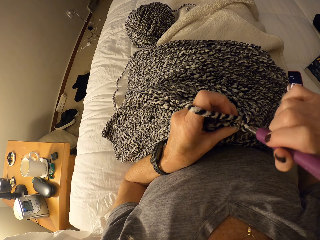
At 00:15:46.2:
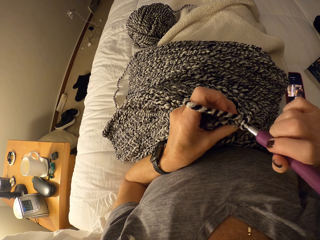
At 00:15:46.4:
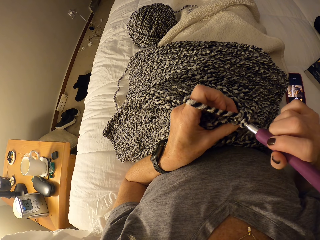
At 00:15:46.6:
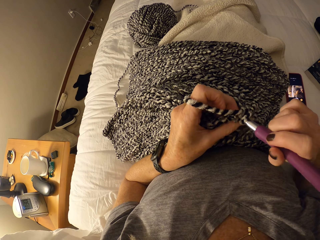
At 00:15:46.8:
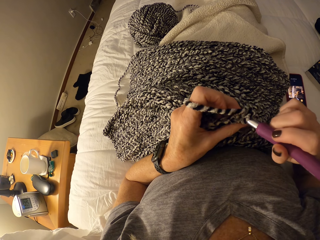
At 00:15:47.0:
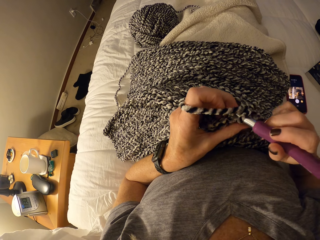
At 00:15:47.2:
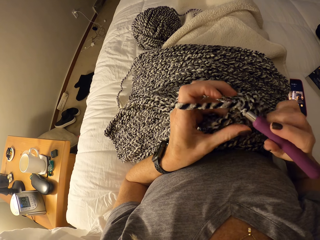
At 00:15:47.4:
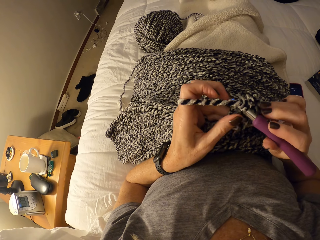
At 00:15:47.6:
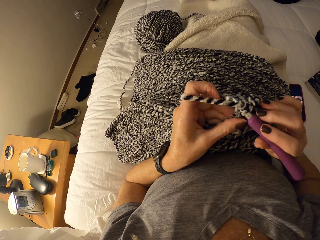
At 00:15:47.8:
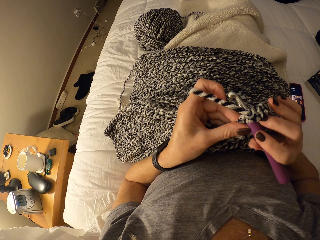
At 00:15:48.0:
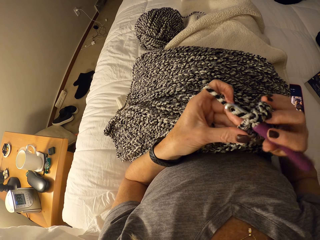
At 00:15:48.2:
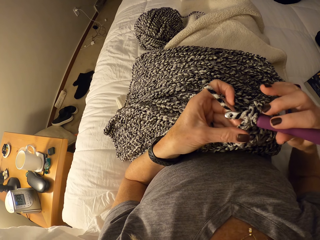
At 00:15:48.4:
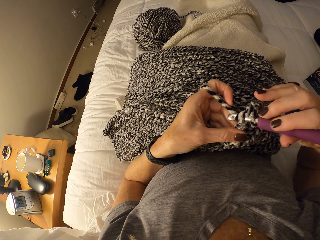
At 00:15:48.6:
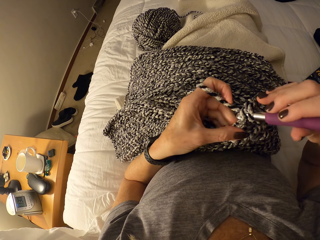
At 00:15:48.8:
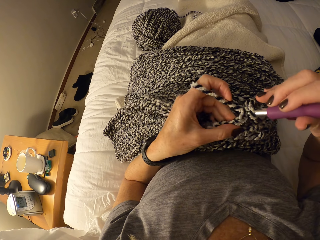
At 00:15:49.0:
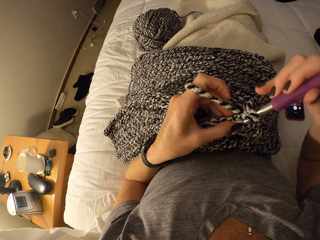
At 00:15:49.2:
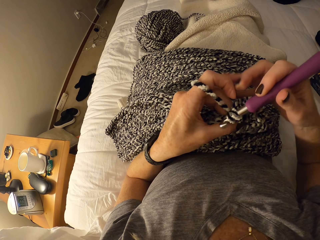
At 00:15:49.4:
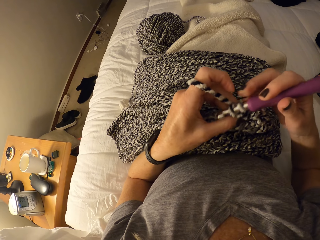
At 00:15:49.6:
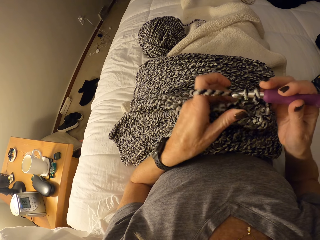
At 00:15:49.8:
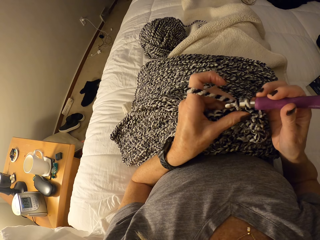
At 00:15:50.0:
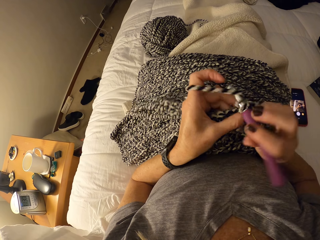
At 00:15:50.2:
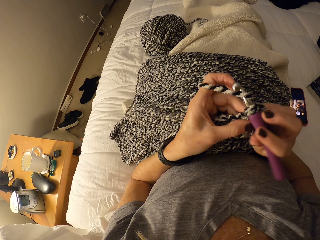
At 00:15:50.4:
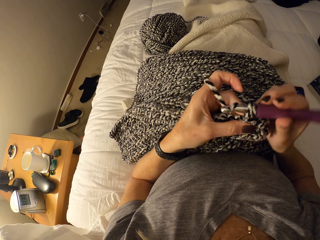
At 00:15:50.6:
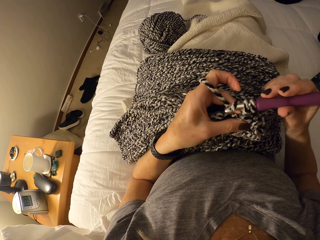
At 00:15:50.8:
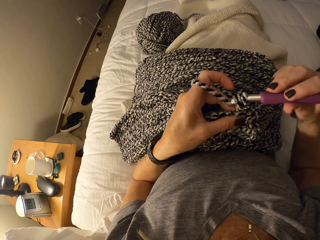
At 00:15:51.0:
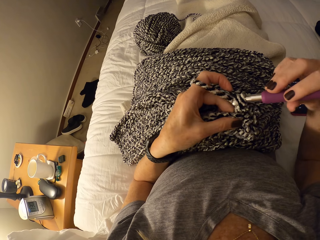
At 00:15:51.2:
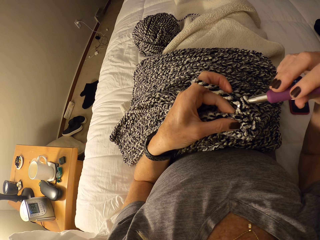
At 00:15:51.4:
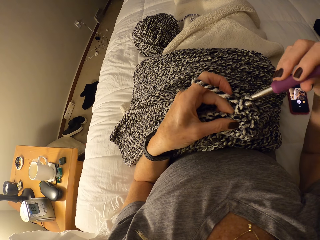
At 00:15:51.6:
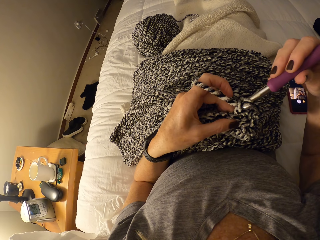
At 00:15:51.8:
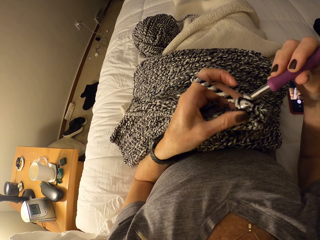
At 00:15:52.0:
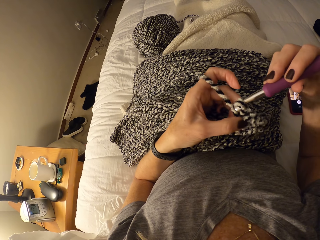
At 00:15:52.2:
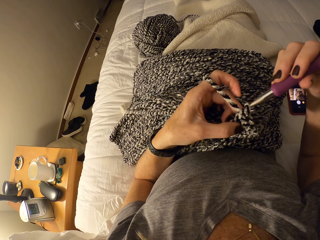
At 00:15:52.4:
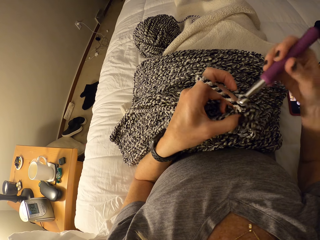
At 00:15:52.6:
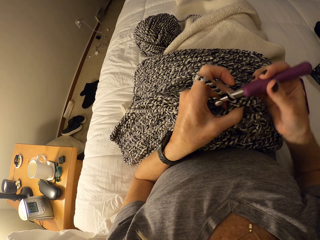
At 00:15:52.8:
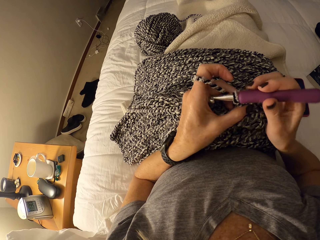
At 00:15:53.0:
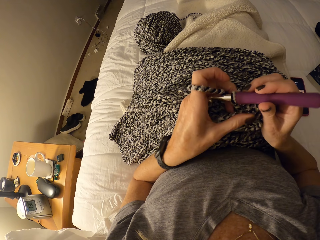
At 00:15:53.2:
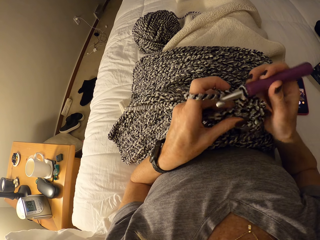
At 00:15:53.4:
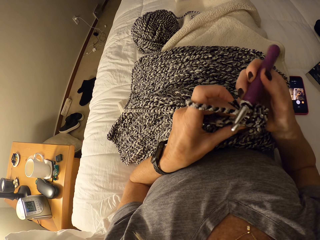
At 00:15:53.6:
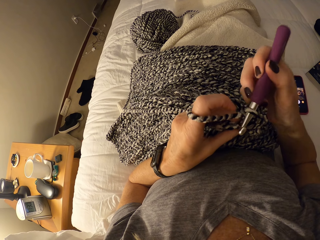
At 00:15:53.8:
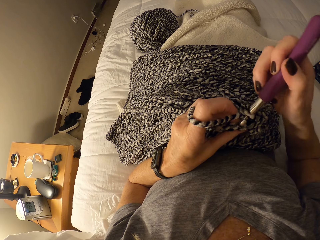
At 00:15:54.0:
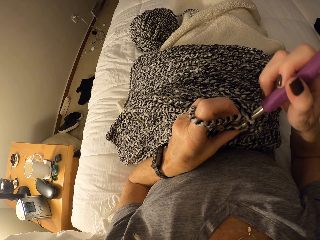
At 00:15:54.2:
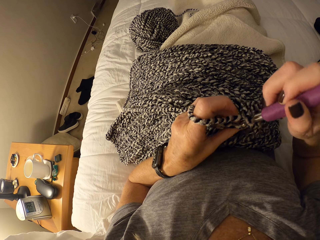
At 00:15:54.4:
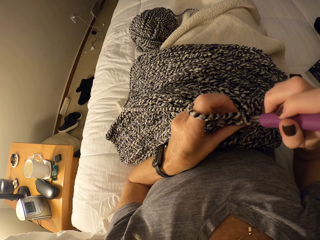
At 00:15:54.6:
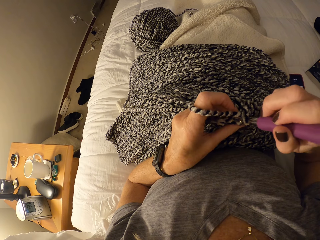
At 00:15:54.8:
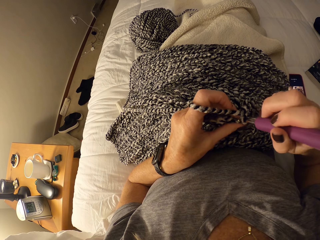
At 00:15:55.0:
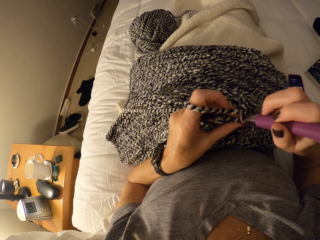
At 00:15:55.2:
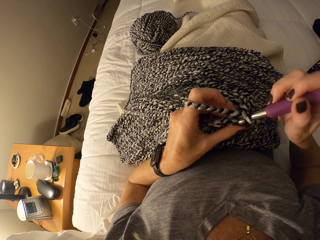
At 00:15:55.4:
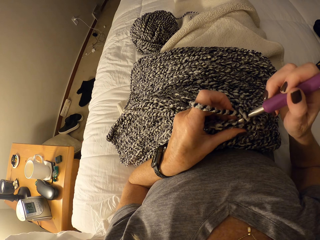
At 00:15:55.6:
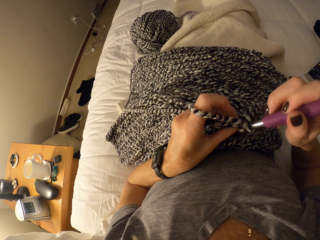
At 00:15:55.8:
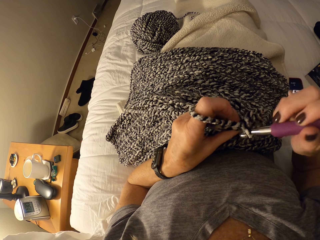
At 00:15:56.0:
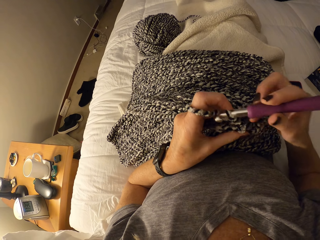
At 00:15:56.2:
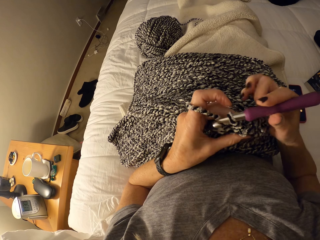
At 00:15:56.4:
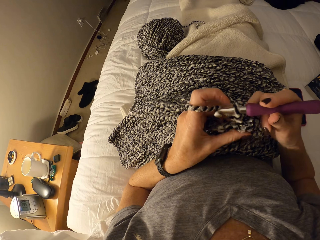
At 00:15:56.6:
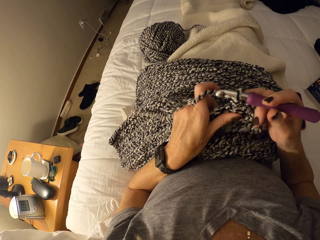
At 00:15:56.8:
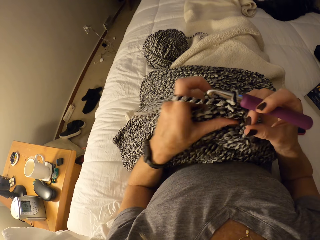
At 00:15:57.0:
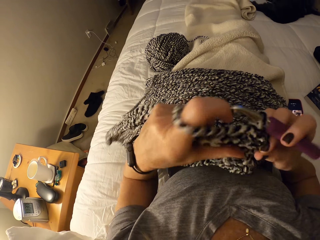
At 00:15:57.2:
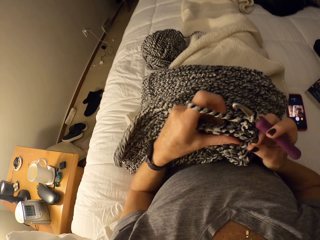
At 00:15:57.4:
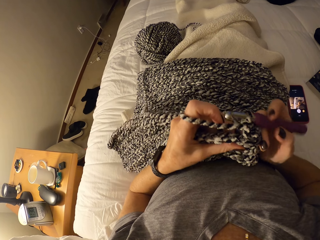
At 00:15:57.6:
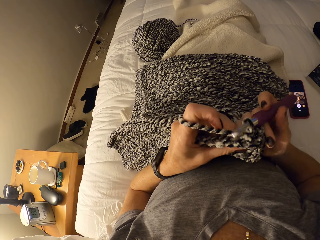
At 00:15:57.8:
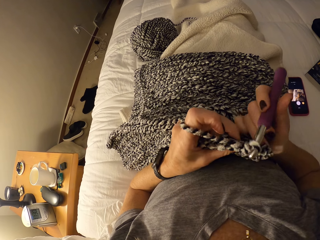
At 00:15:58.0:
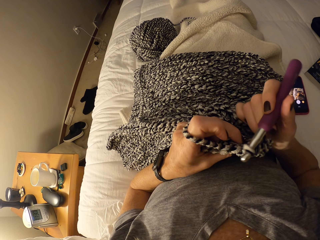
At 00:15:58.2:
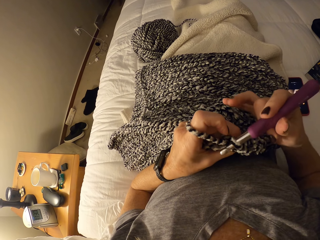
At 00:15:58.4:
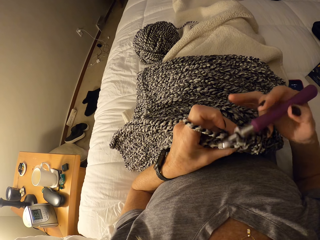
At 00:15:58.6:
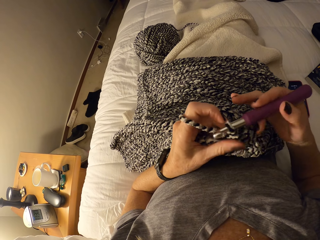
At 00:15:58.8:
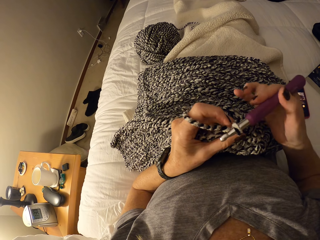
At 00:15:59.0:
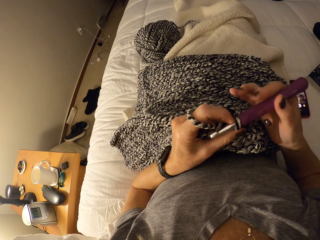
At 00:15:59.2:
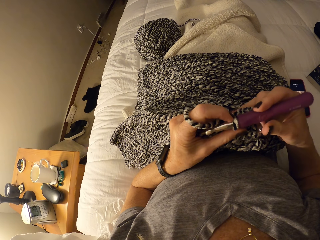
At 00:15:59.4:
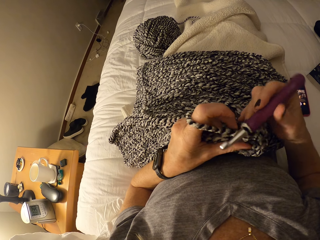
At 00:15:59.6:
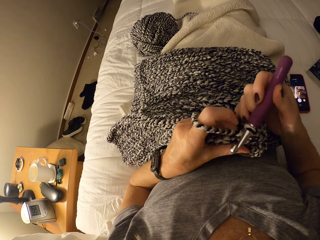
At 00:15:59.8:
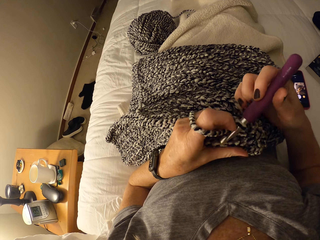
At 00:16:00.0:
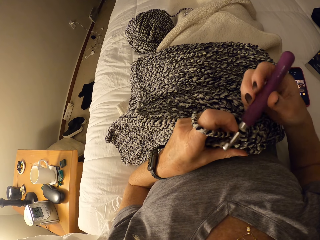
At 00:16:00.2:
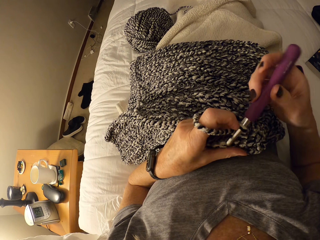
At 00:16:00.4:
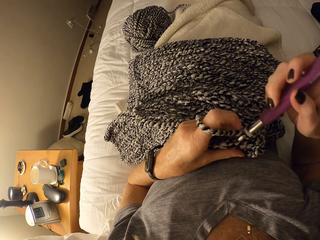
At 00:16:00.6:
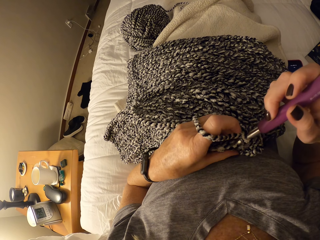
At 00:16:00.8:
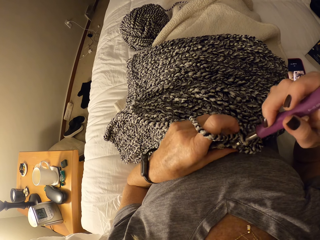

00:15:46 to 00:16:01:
The camera wearer crochets the textile using the crochet hook. They direct the hook towards a stitch of the textile. They adjust the textile. They adjust the loop on the hook.
